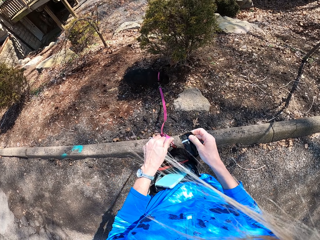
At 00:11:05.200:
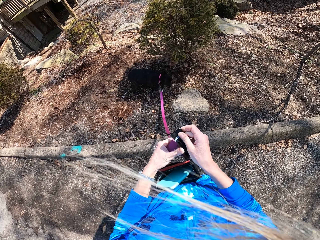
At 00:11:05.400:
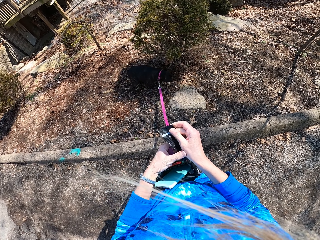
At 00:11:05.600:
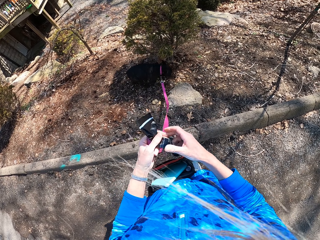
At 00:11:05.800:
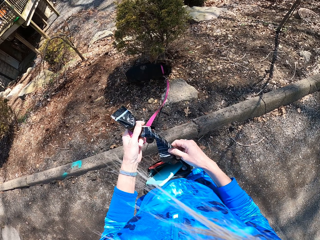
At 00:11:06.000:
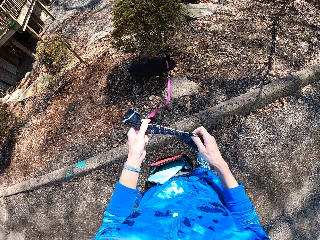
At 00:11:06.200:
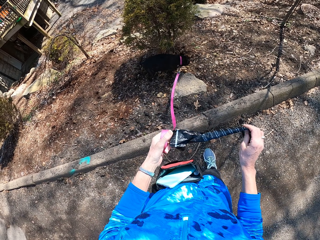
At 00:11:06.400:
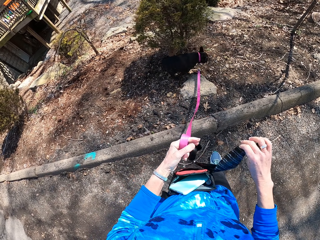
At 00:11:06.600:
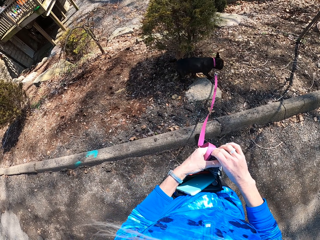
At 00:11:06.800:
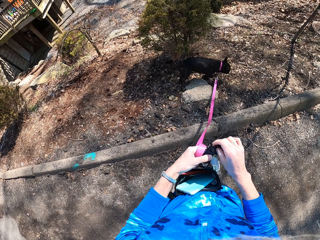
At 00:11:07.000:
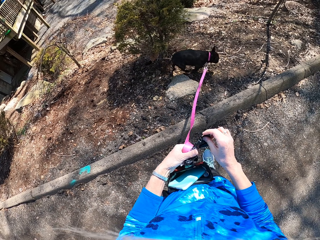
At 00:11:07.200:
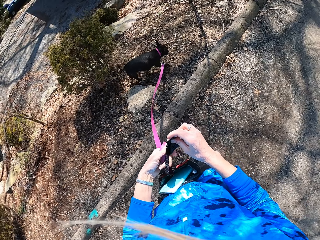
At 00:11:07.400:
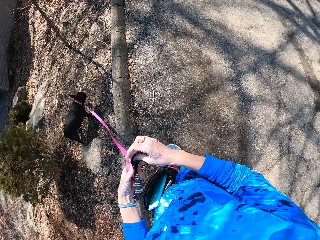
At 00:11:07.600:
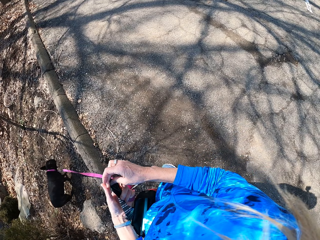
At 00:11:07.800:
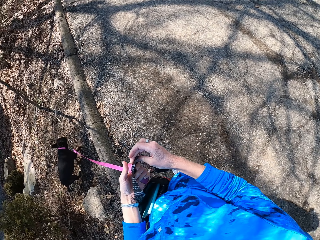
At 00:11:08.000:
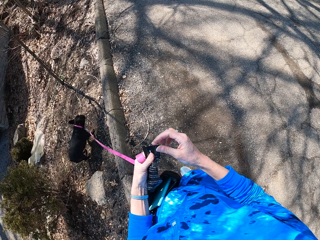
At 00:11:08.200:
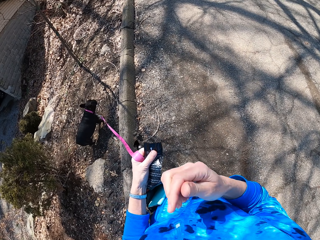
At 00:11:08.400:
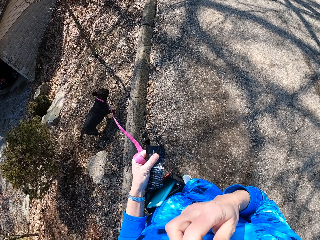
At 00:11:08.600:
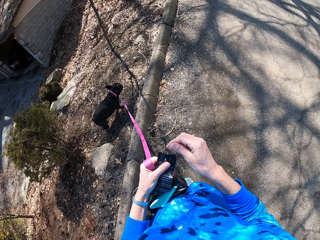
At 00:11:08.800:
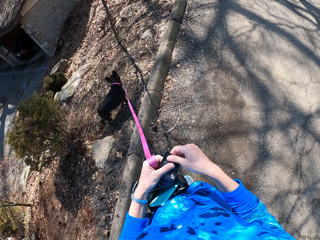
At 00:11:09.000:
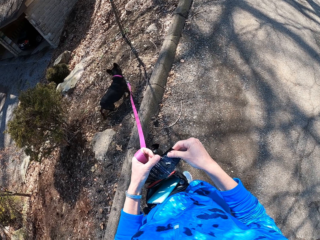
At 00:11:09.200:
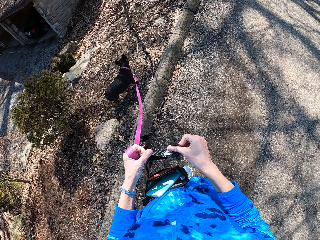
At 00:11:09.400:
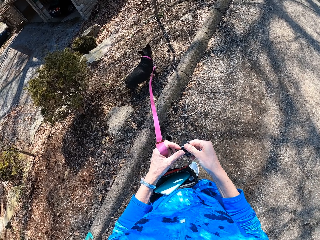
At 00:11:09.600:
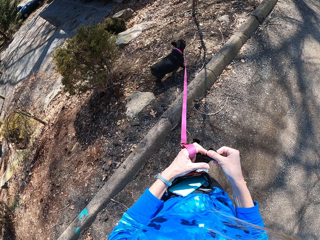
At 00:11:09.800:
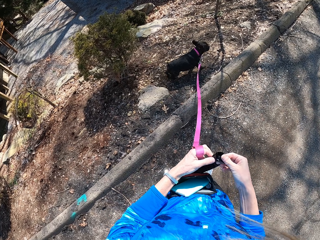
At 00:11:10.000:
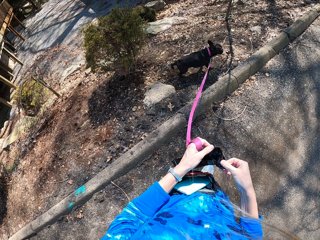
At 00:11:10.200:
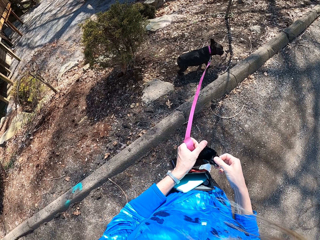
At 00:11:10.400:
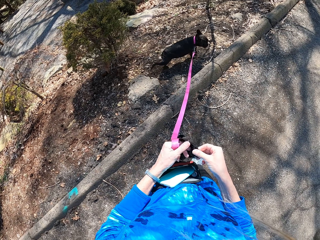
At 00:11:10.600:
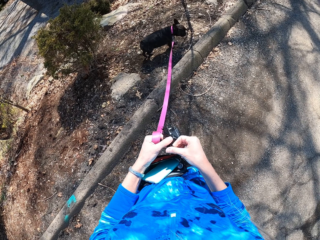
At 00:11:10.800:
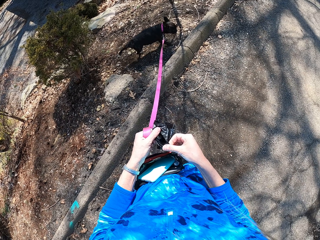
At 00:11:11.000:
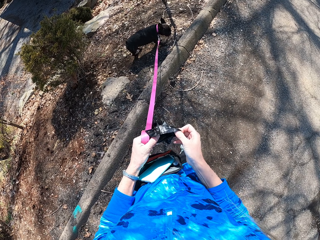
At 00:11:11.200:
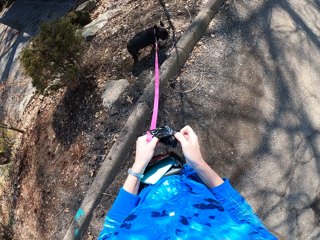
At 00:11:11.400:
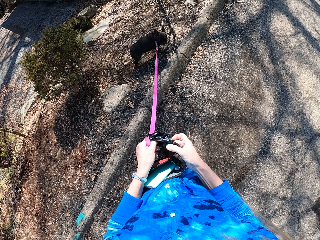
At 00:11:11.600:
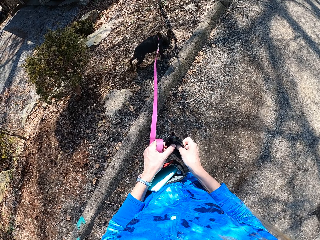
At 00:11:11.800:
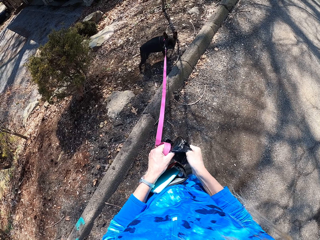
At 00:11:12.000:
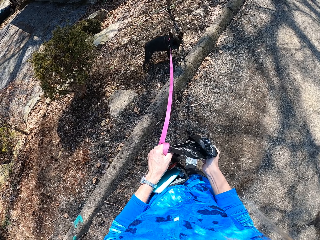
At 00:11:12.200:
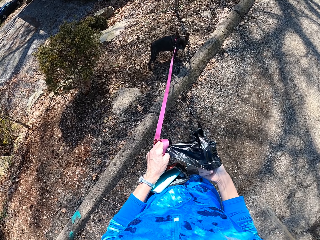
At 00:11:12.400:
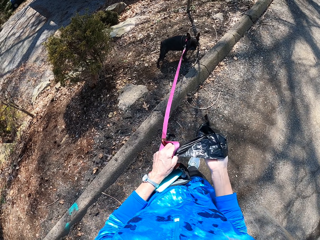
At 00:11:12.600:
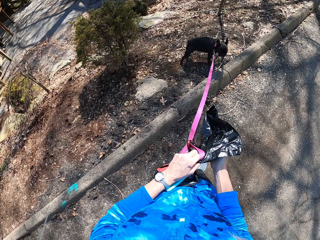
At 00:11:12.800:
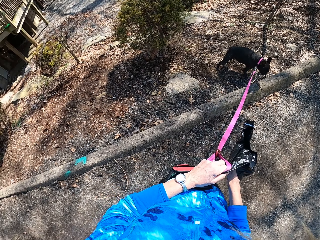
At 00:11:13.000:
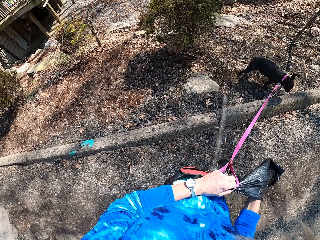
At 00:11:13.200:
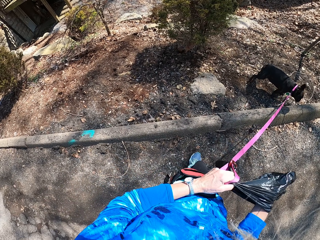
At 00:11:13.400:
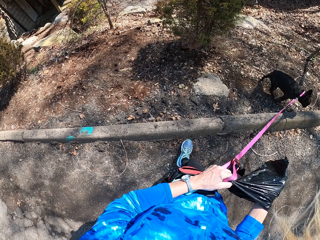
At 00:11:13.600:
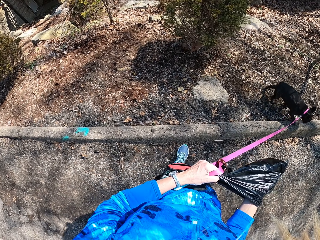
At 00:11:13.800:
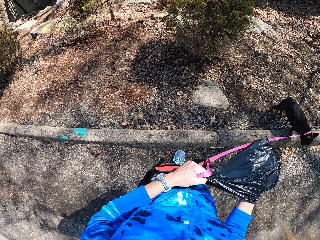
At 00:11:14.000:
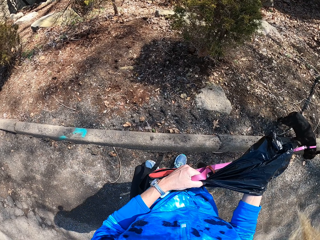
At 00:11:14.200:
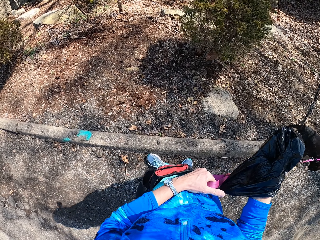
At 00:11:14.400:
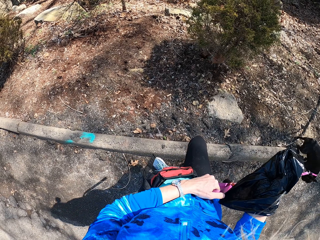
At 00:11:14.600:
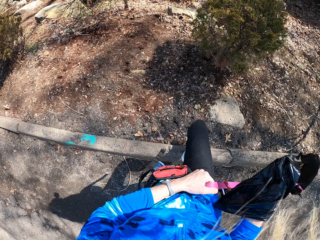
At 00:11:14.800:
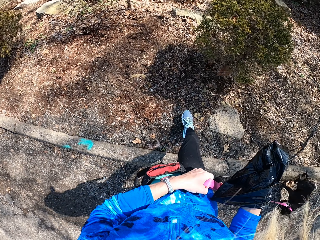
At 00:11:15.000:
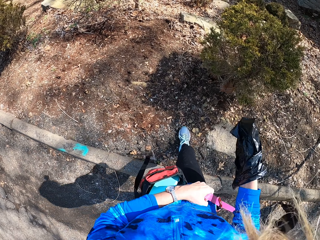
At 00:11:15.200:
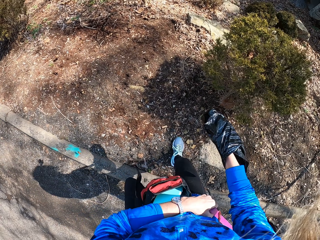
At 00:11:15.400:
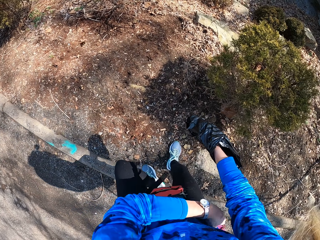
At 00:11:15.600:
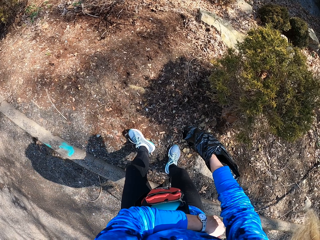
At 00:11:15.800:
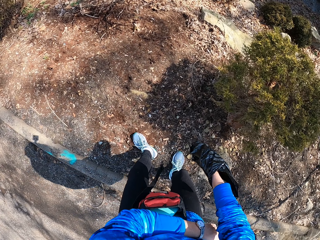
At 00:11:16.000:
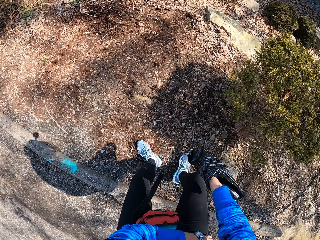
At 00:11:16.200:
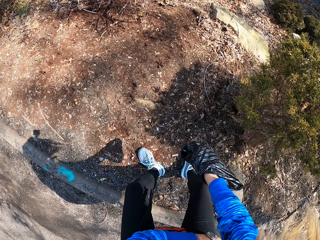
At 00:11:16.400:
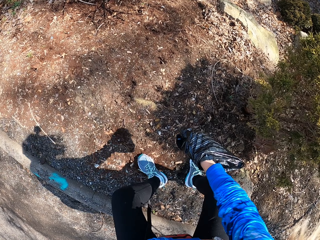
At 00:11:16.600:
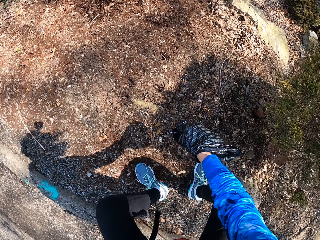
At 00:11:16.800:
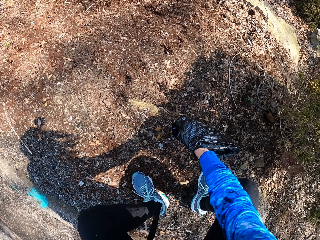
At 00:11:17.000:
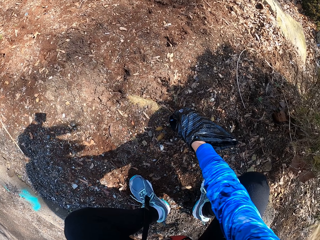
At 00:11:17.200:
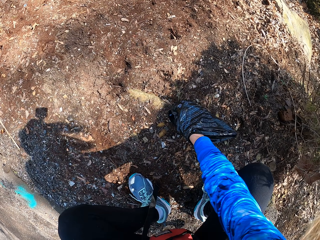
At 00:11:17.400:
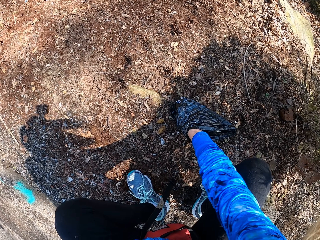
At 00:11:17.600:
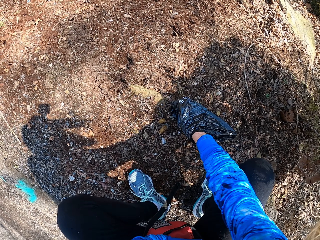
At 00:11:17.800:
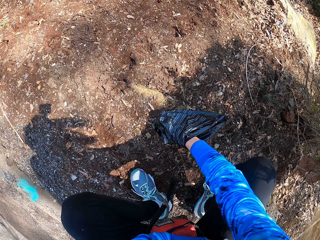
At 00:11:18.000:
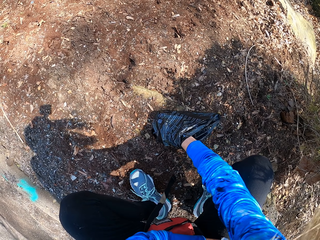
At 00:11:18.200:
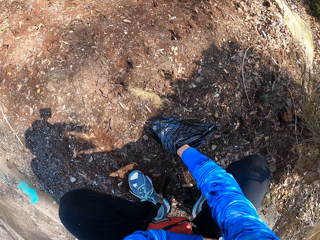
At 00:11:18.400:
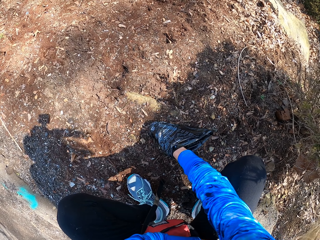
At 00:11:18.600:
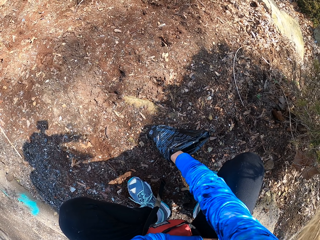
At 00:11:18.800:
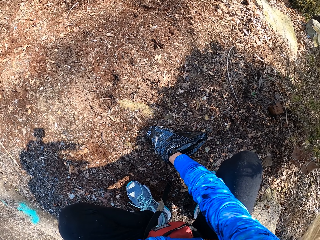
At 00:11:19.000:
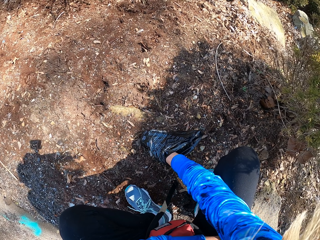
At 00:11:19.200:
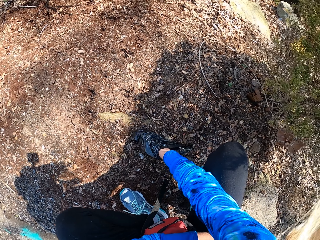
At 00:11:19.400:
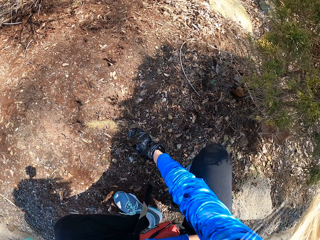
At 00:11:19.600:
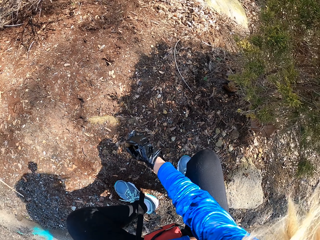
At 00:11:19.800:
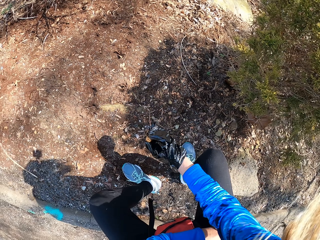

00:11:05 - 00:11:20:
The camera wearer looks round. They wet the hand. They open the nylon bag. They put the right hand in the nylon bag. They pick up a pet's waste.

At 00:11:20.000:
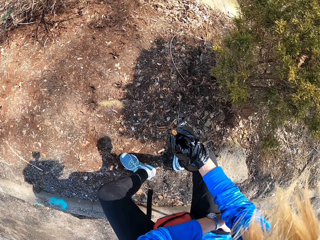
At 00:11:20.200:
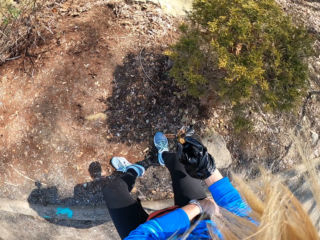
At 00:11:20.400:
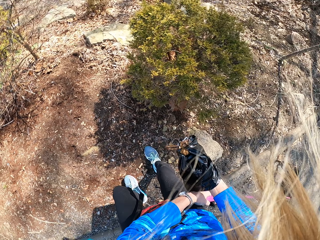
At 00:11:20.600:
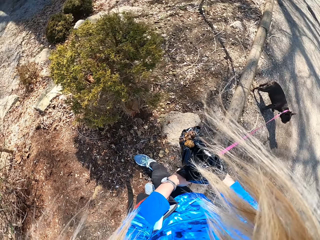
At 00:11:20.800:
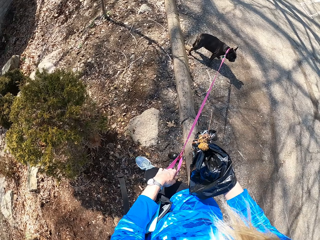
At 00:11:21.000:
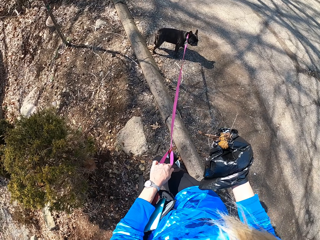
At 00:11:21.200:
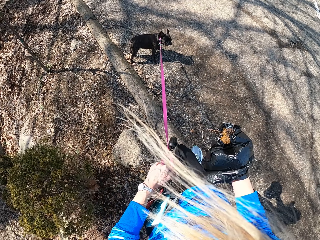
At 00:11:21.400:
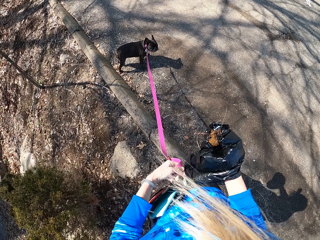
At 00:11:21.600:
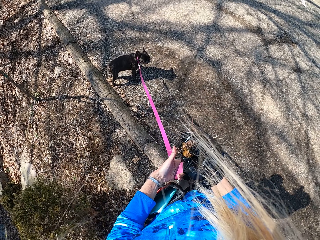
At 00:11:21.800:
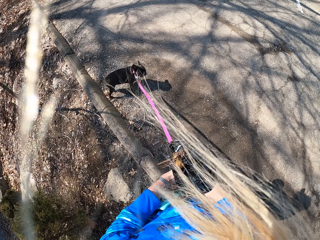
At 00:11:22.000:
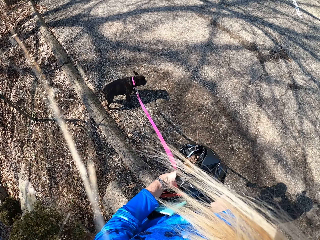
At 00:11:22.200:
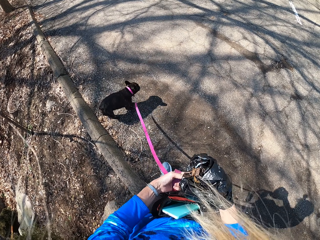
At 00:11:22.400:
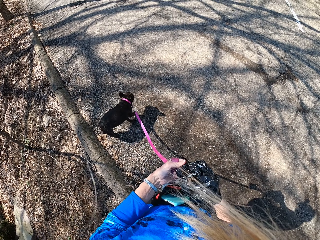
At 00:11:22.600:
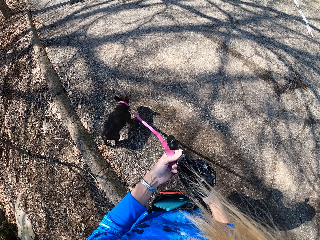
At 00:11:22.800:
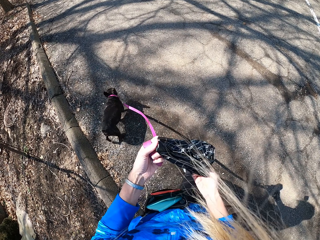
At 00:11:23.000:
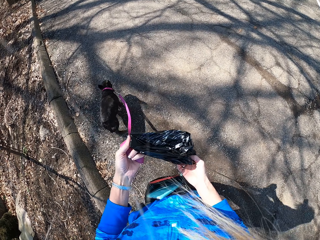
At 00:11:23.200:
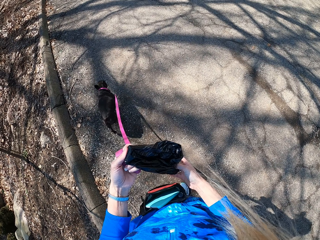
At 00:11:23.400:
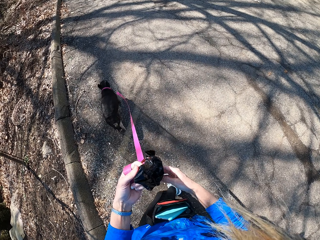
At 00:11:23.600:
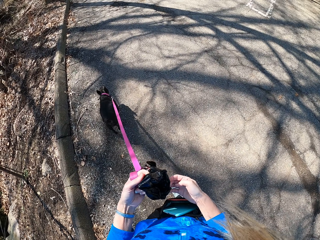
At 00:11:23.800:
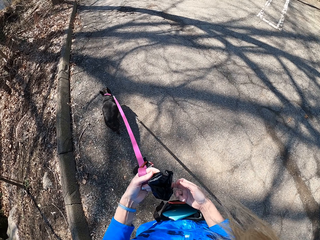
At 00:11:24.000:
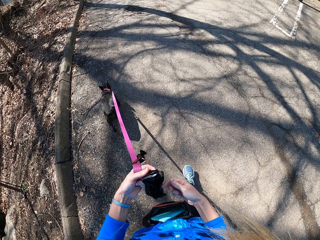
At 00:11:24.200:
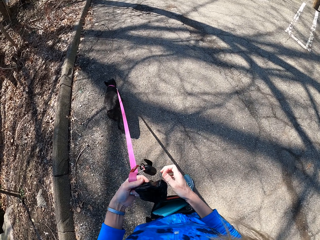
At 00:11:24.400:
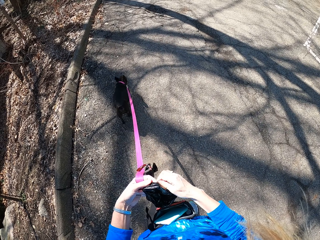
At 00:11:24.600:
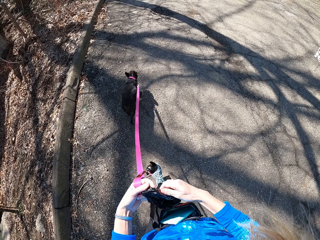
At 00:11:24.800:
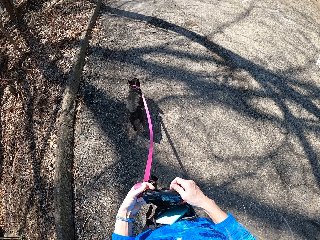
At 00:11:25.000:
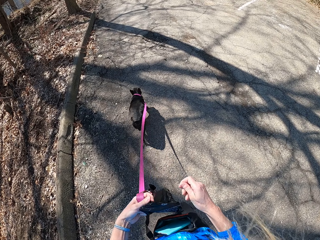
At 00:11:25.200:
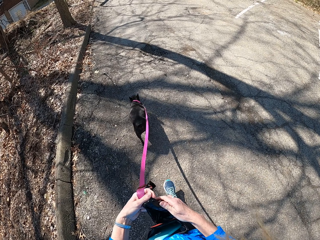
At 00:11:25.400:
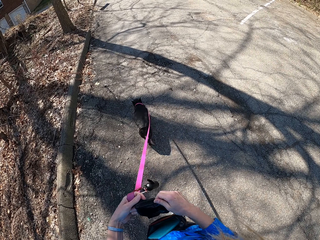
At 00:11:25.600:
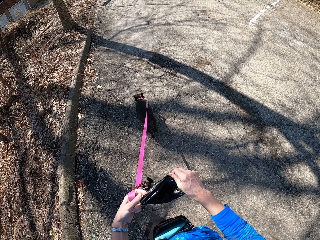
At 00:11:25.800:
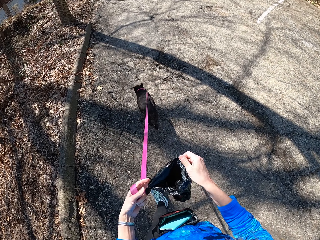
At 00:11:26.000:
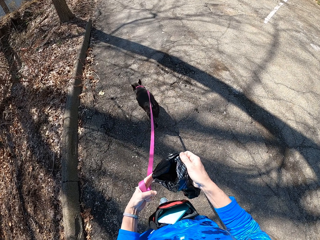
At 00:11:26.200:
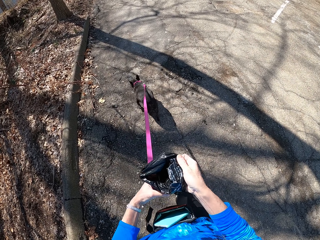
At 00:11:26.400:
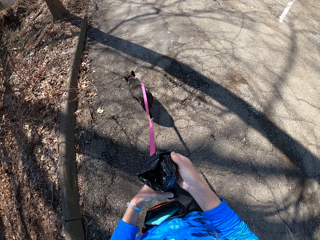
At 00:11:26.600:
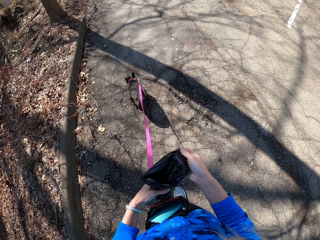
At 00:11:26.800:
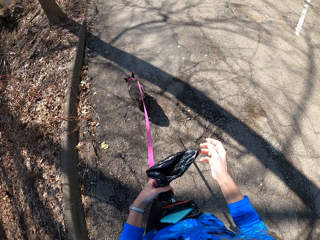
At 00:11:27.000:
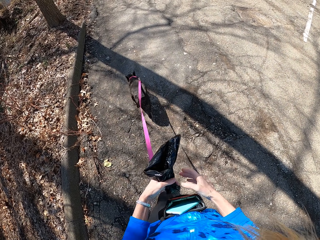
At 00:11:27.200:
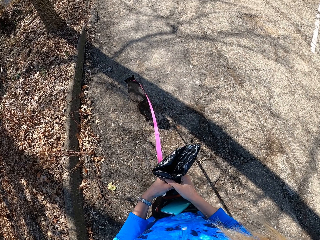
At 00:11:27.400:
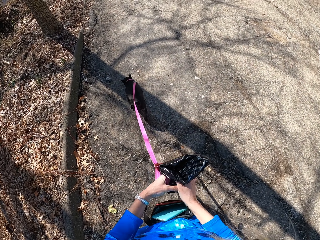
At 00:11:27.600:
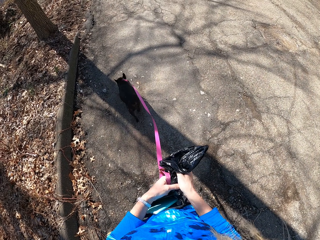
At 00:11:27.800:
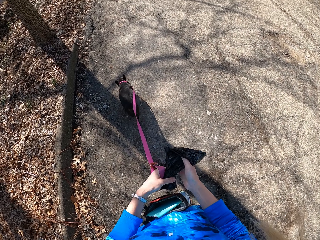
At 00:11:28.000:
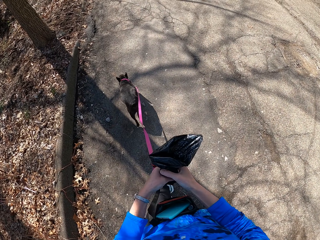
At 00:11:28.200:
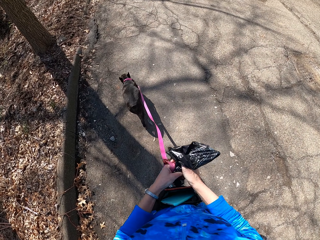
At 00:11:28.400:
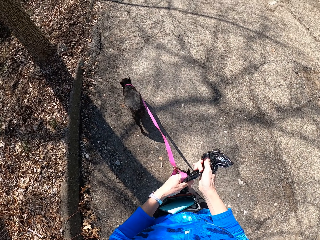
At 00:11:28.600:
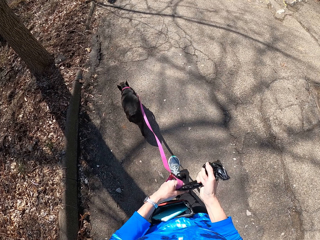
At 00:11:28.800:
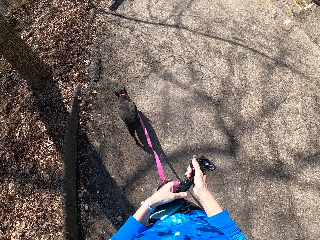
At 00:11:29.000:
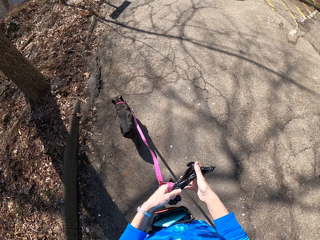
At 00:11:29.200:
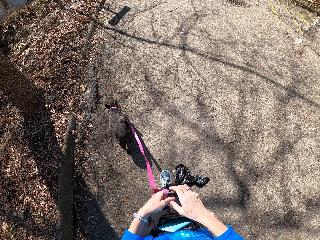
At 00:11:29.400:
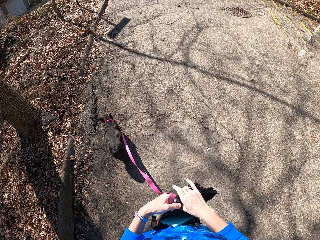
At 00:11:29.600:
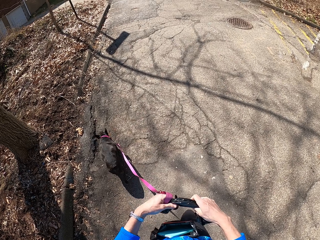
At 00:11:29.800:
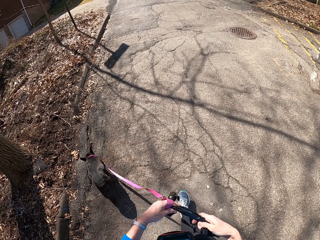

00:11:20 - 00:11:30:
The camera wearer covers the waste. They walk along the road. They tie the nylon bag.
